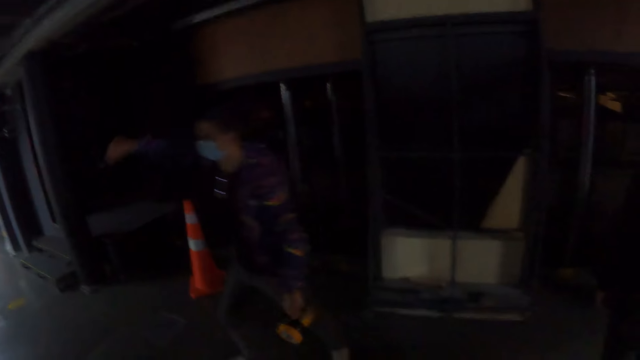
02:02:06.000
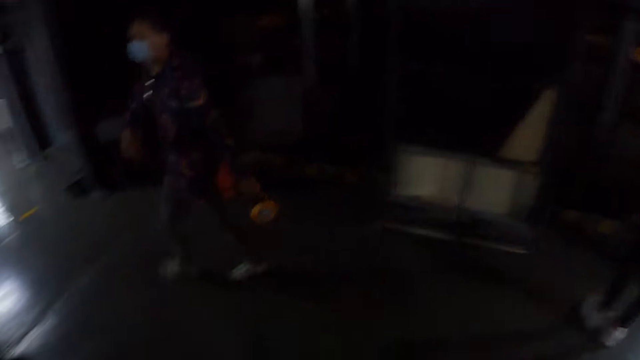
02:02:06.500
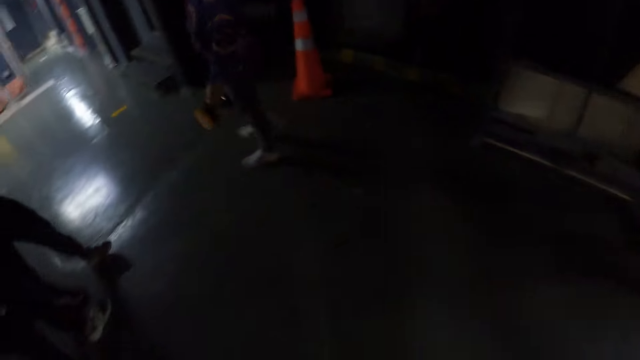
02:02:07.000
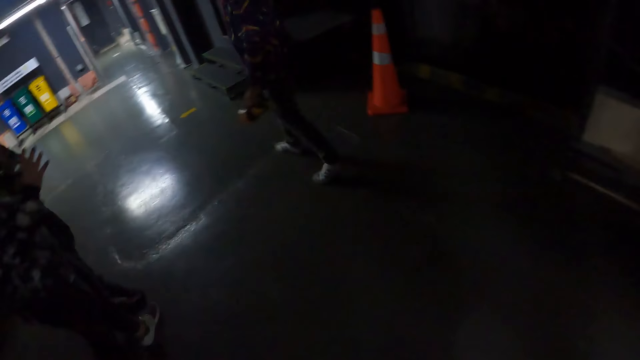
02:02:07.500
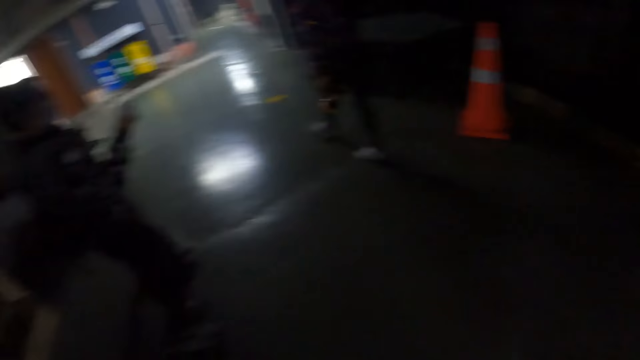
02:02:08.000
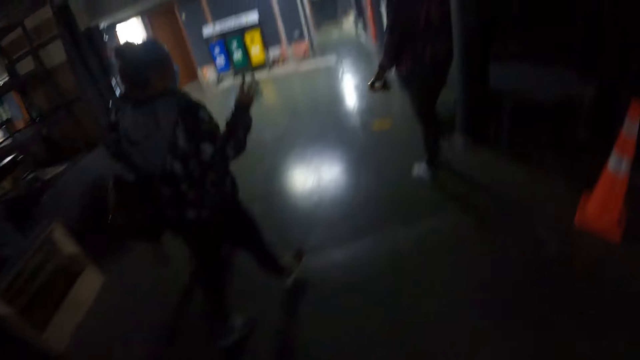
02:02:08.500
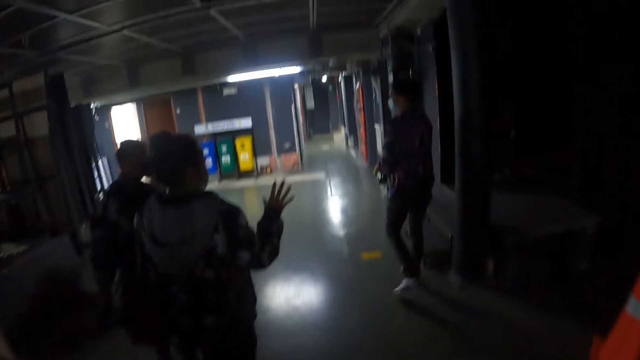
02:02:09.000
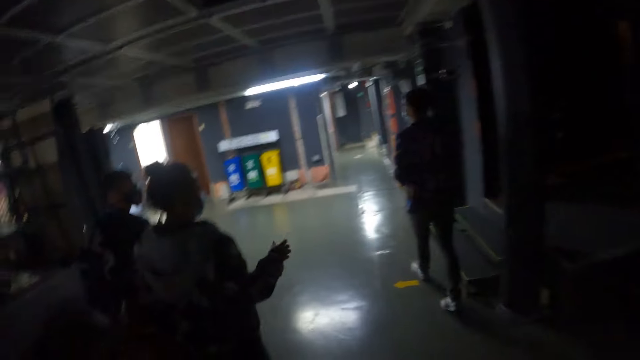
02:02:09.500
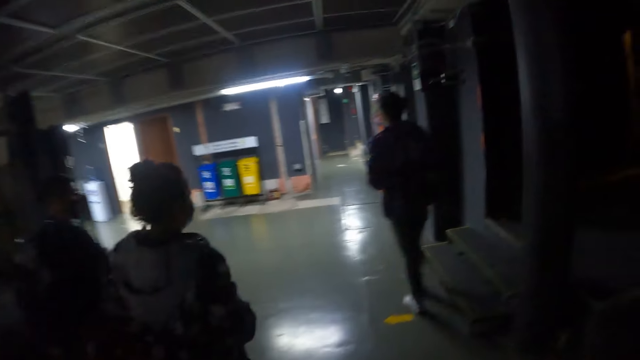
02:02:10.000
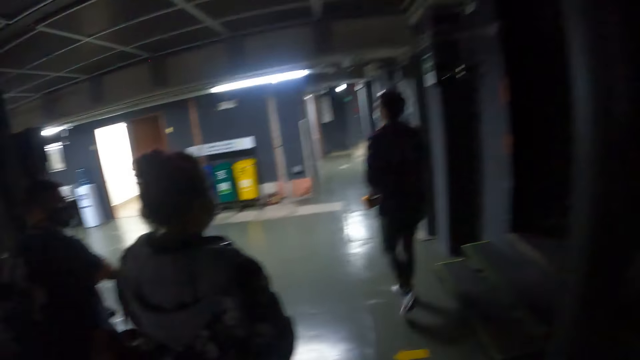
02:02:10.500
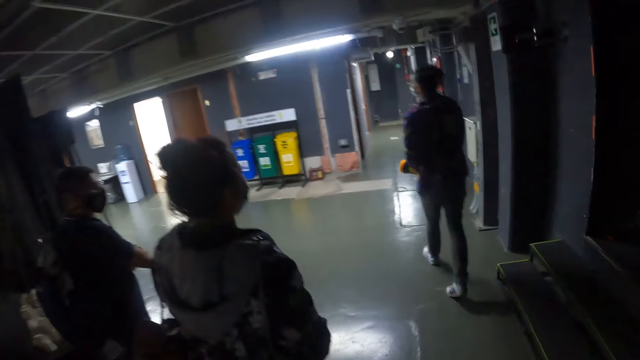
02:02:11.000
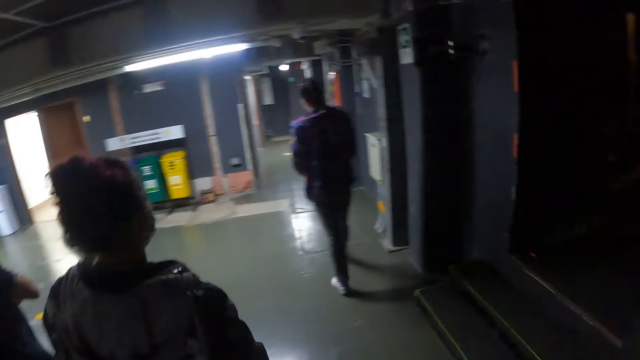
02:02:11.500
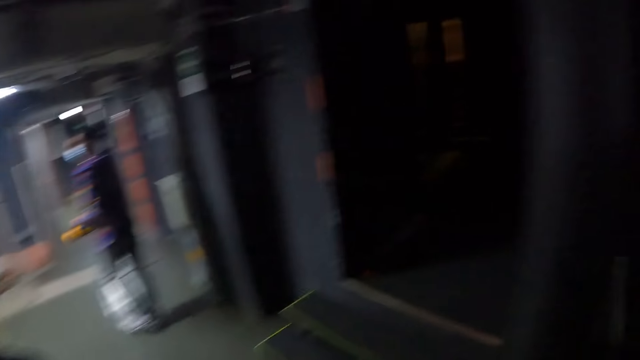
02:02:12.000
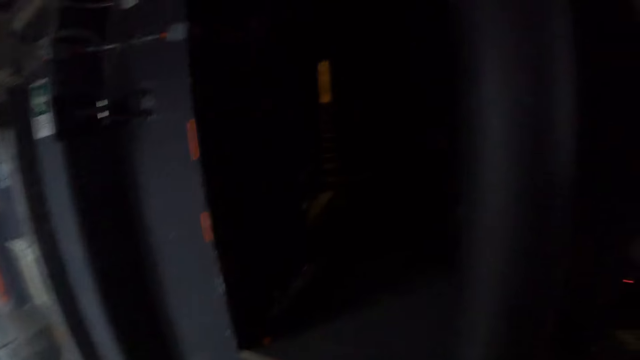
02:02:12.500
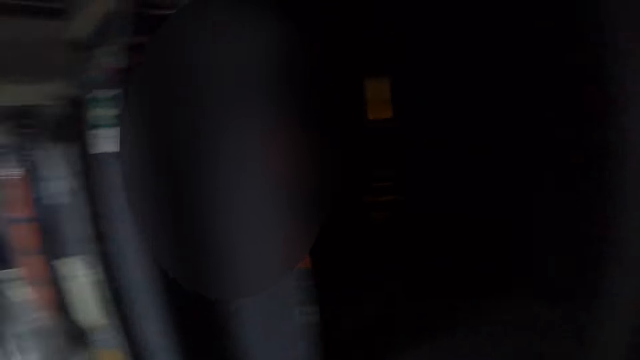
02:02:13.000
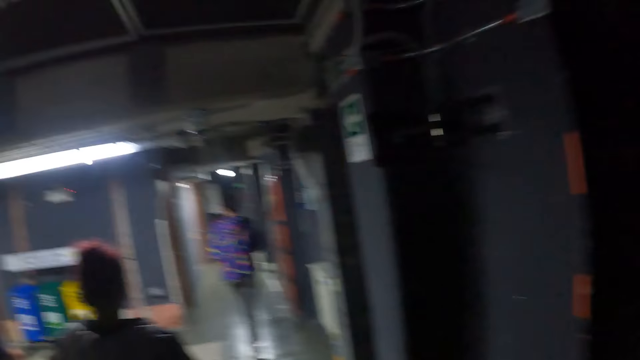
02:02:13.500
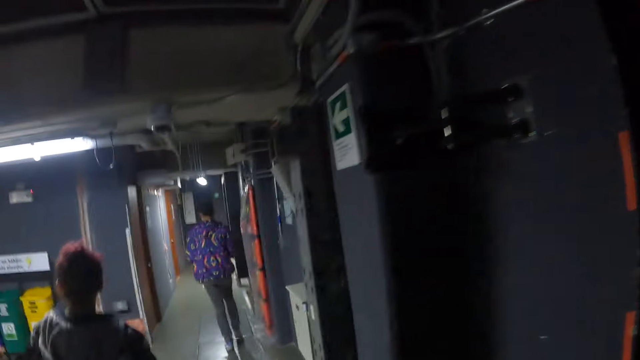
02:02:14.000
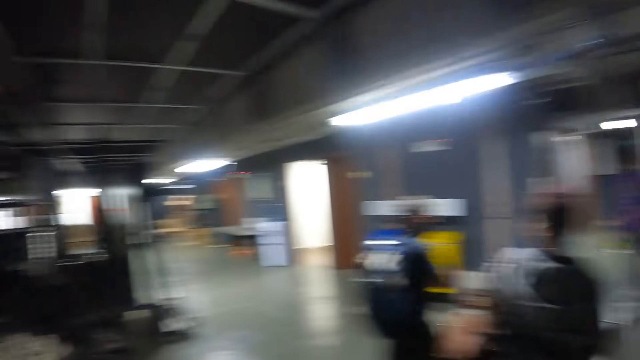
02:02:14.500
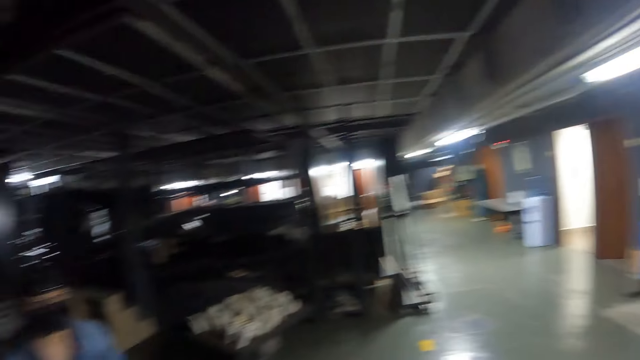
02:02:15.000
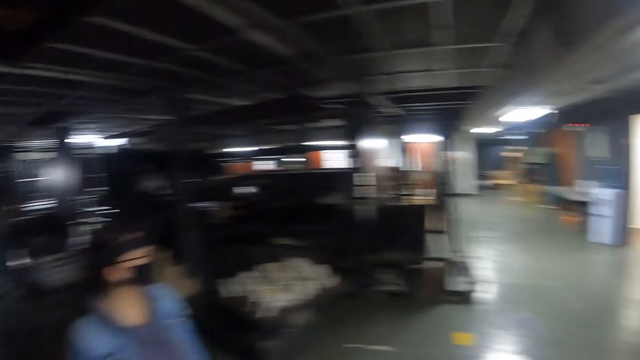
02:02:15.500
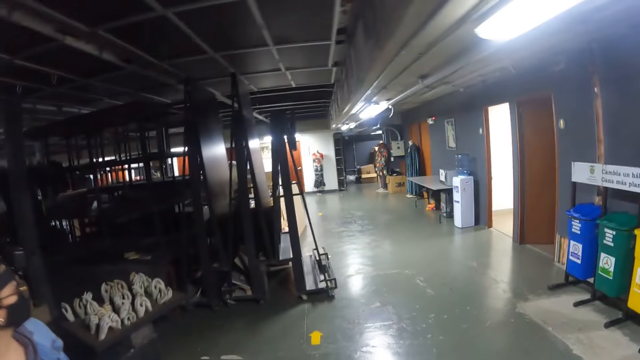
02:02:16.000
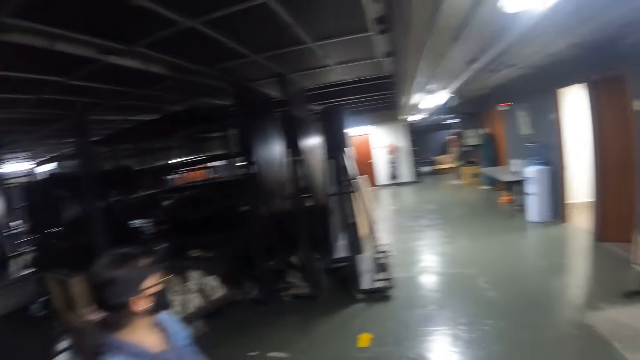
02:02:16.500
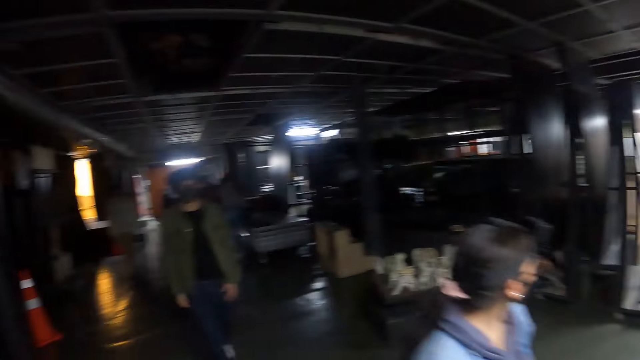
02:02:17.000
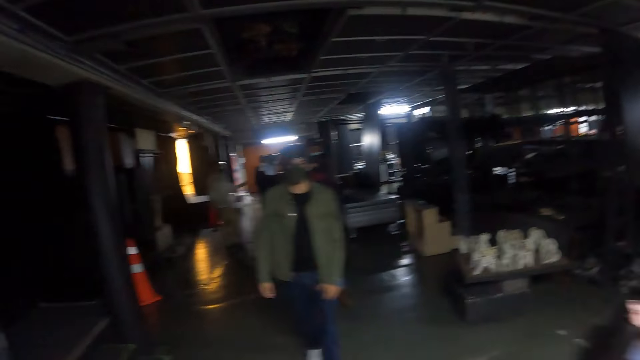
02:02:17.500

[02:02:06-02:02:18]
A man walks. The camera wearer walks around the building. They look around the building.

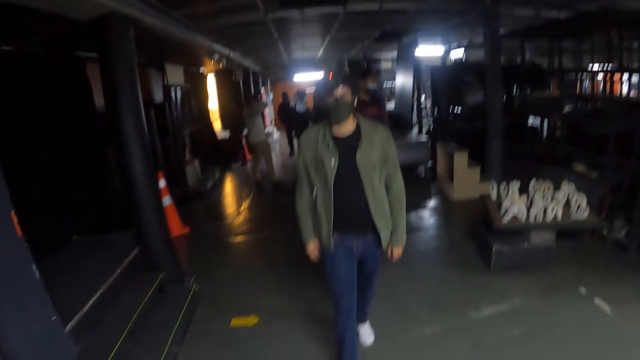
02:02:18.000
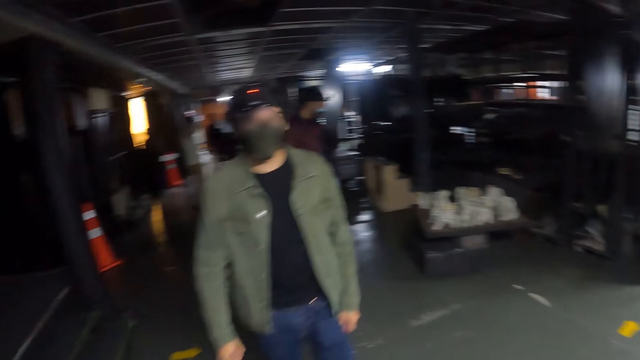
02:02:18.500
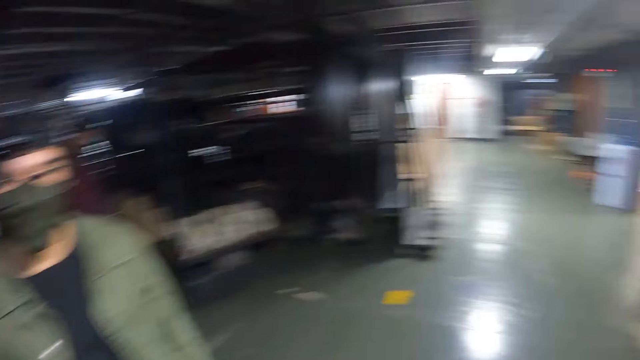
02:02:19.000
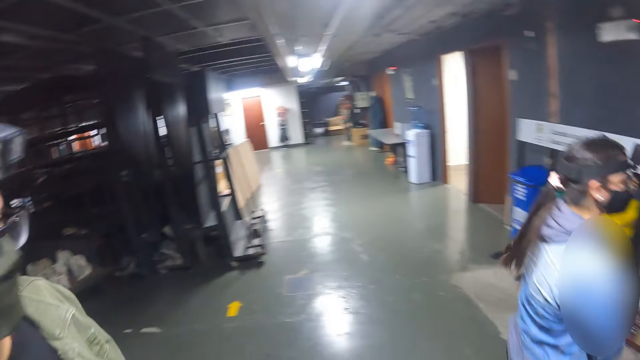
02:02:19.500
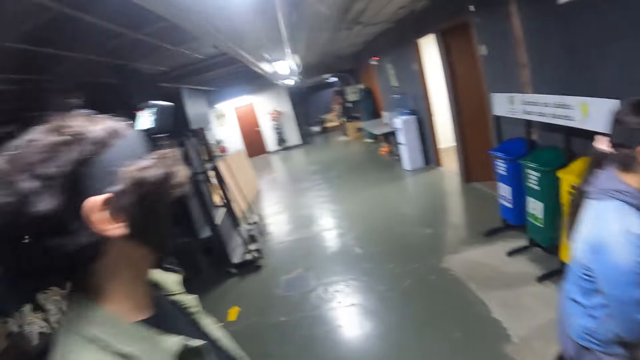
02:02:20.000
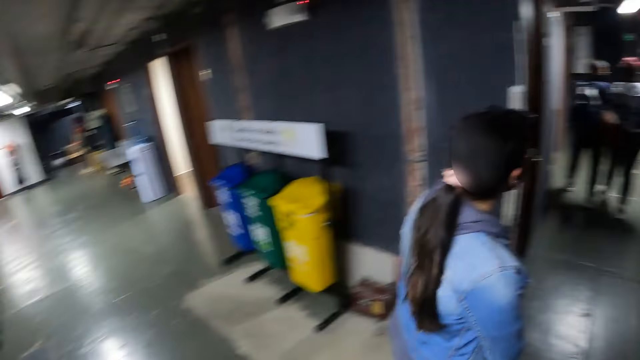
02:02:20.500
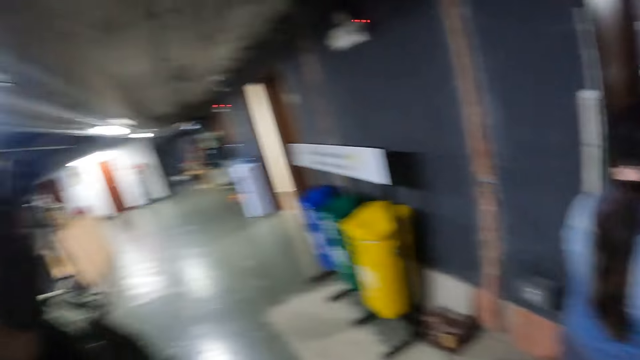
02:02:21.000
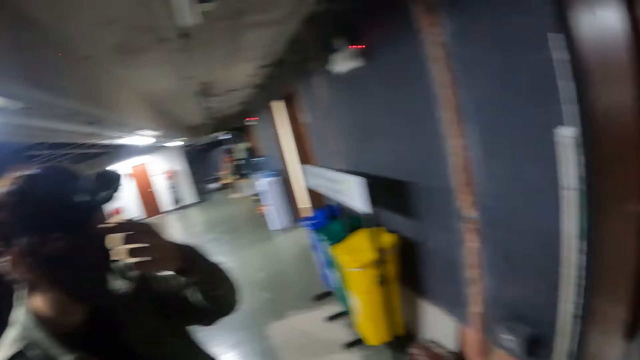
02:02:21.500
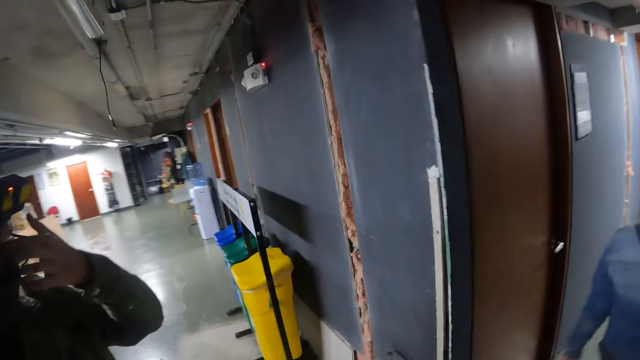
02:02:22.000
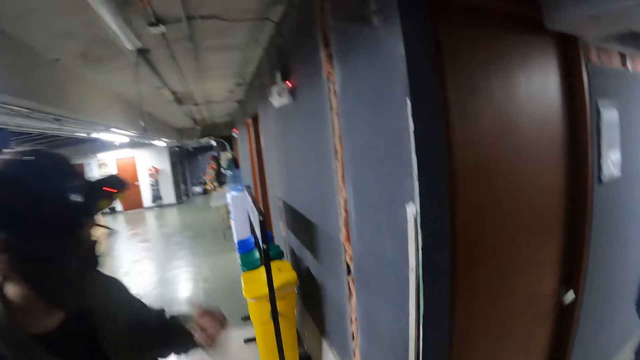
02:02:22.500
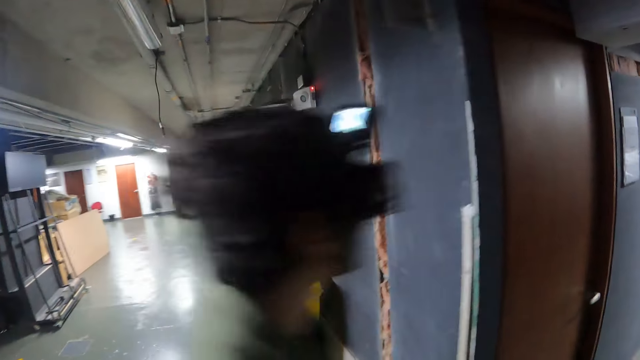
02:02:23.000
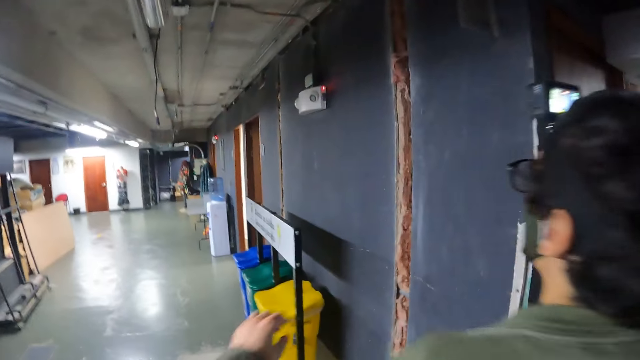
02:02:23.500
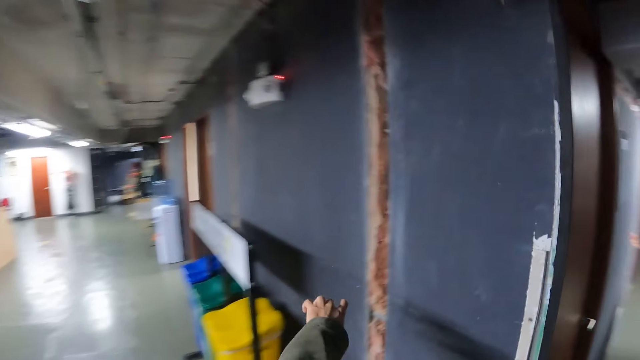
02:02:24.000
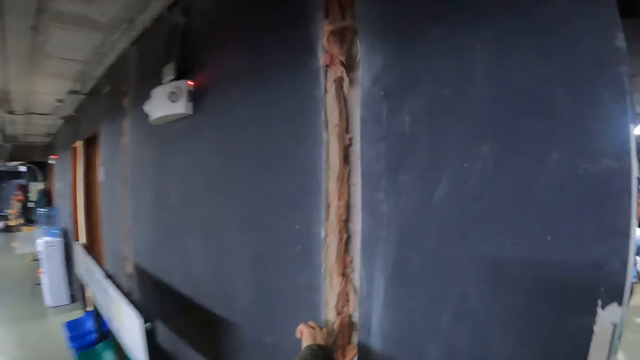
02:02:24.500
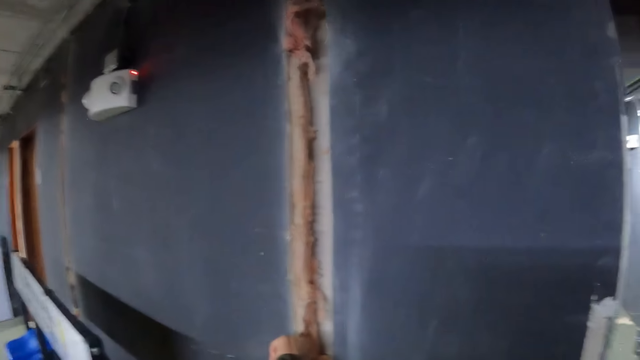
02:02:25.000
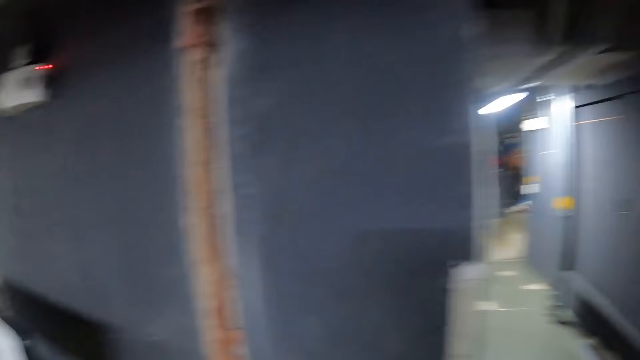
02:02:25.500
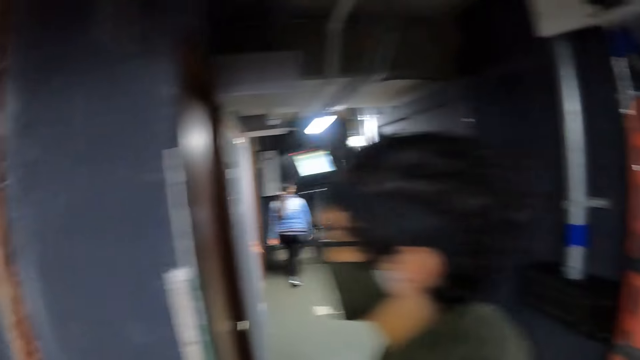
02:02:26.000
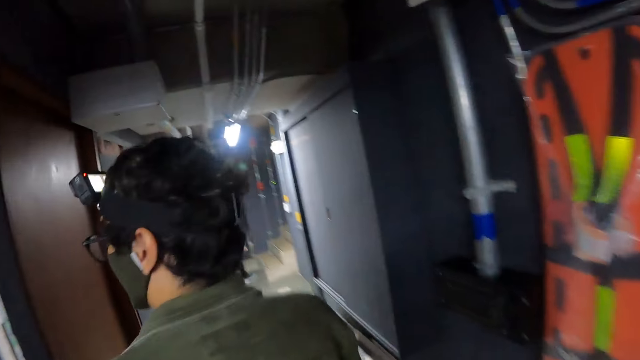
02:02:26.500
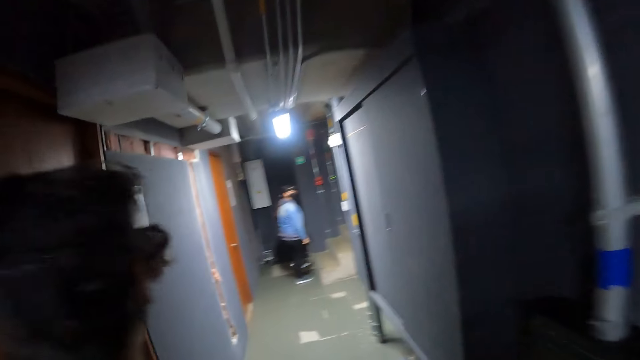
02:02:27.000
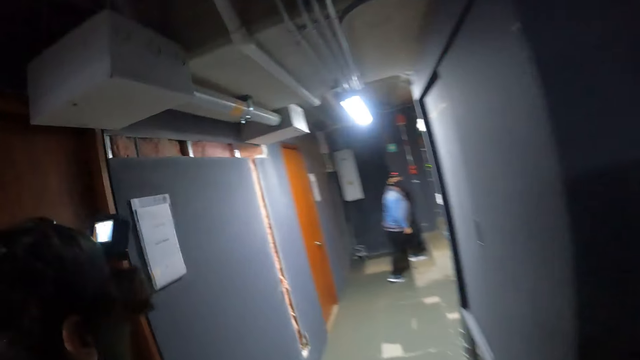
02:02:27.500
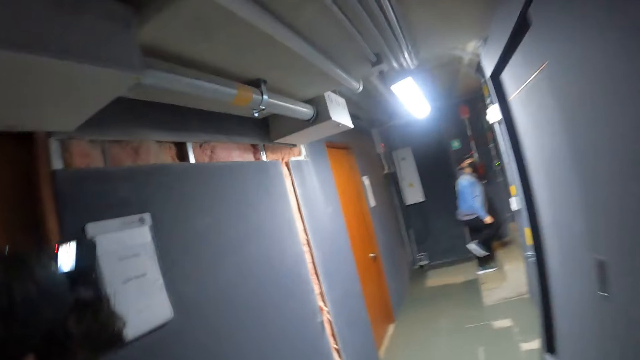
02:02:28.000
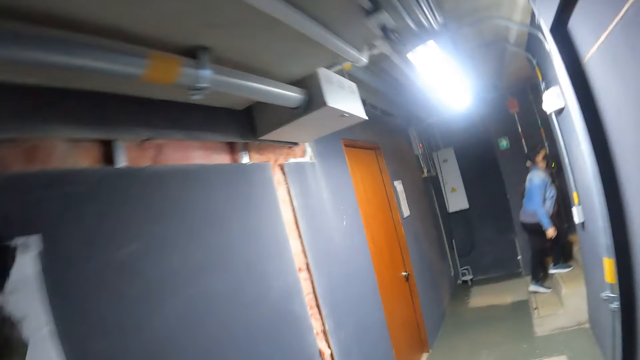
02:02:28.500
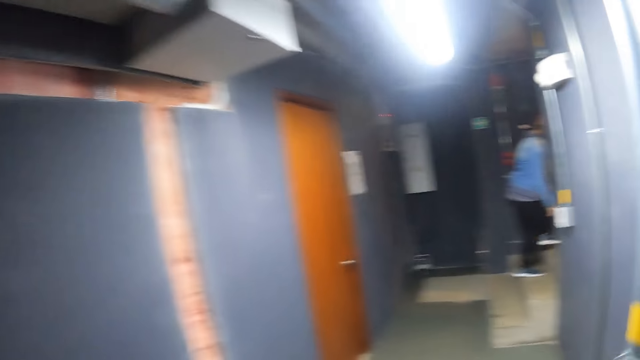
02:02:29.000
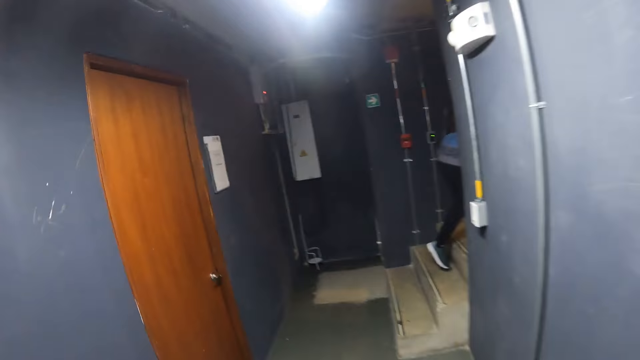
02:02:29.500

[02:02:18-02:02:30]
The camera wearer touches the wall. They walk around the building.
